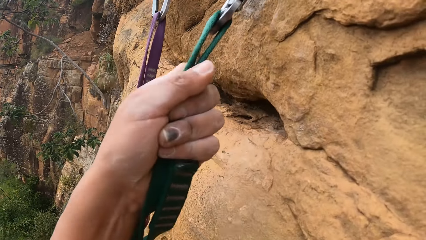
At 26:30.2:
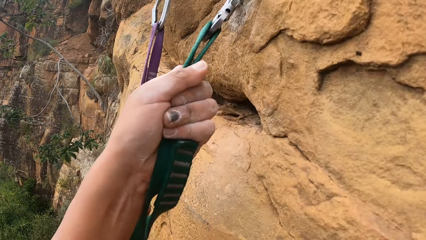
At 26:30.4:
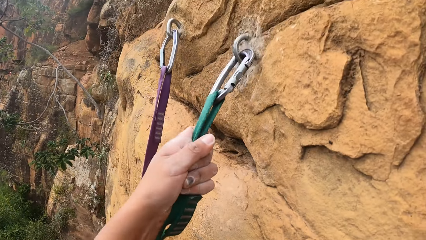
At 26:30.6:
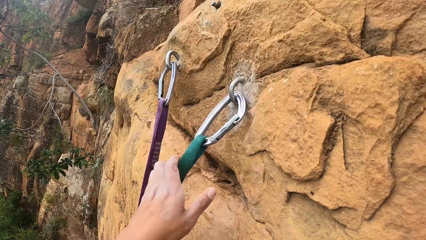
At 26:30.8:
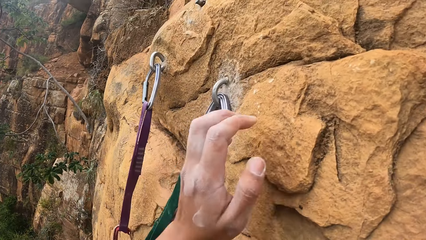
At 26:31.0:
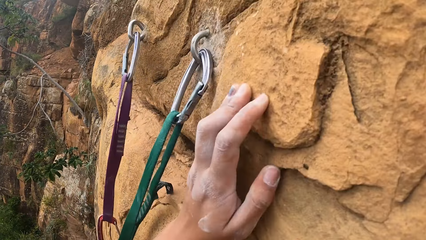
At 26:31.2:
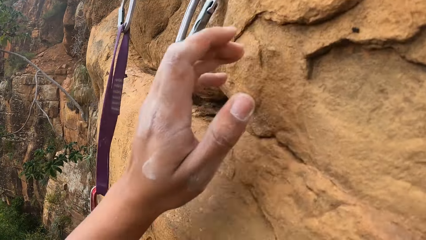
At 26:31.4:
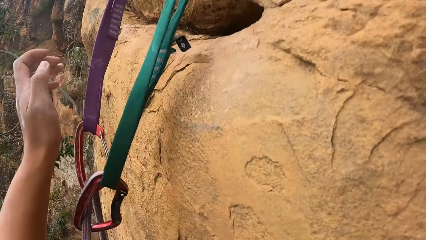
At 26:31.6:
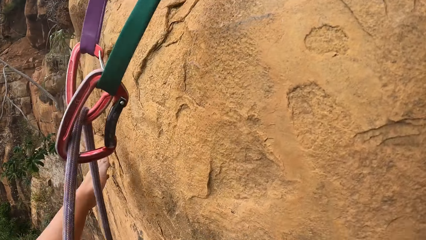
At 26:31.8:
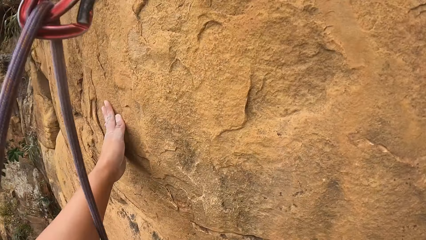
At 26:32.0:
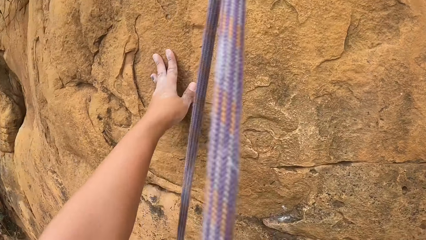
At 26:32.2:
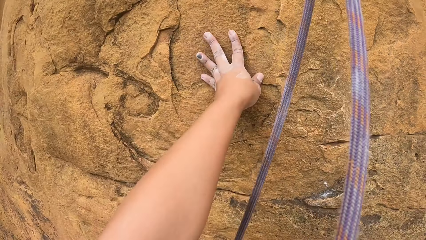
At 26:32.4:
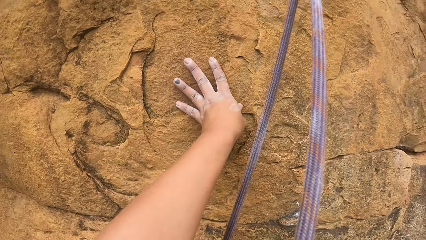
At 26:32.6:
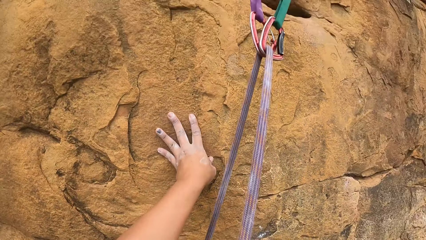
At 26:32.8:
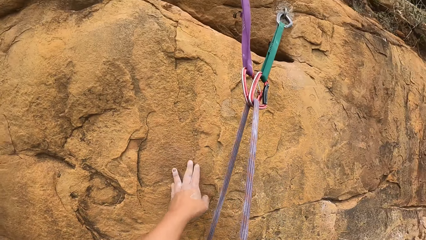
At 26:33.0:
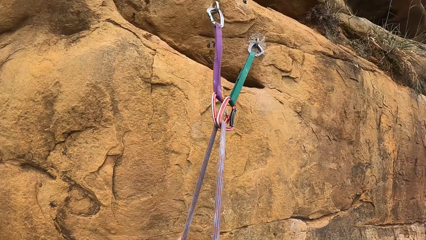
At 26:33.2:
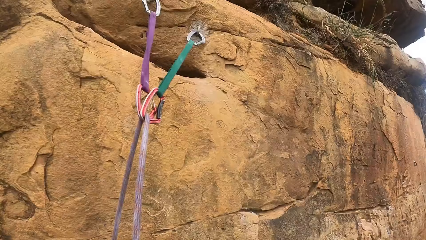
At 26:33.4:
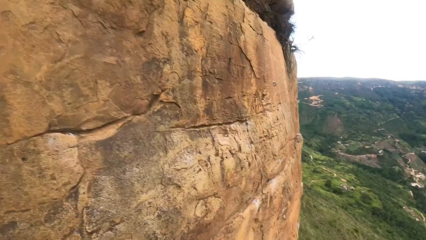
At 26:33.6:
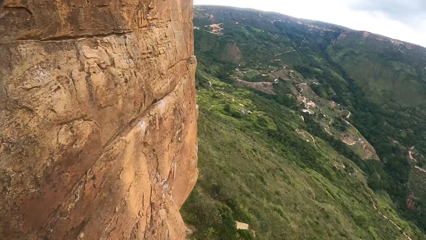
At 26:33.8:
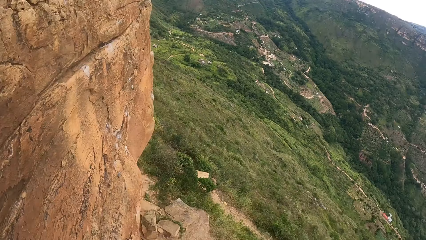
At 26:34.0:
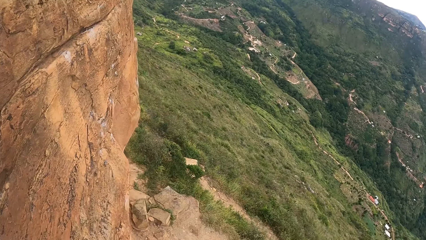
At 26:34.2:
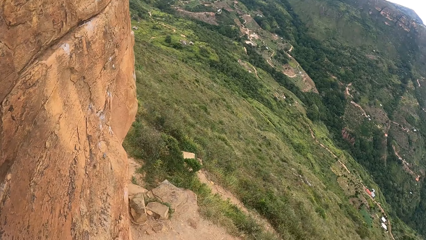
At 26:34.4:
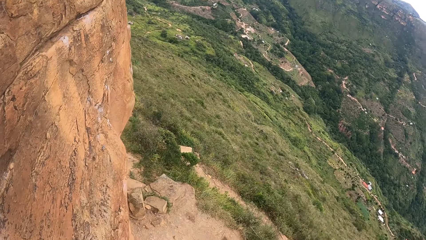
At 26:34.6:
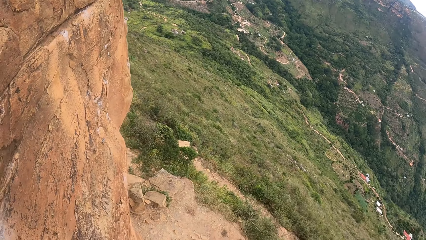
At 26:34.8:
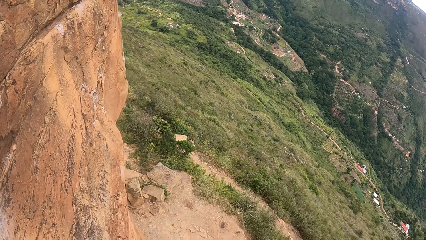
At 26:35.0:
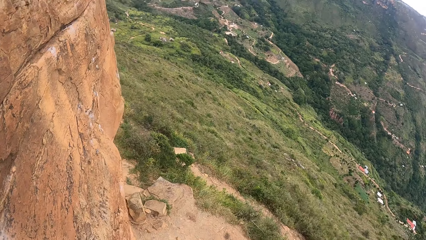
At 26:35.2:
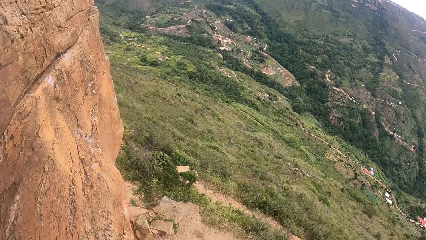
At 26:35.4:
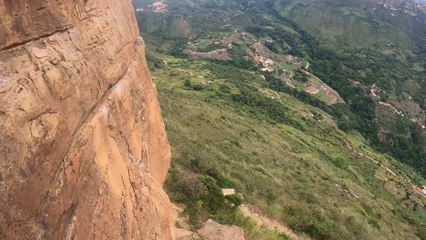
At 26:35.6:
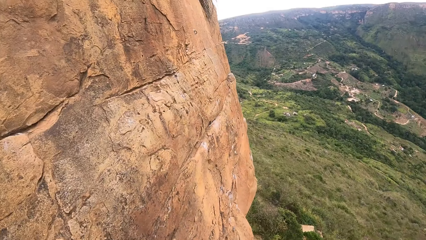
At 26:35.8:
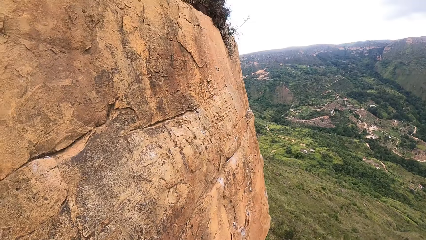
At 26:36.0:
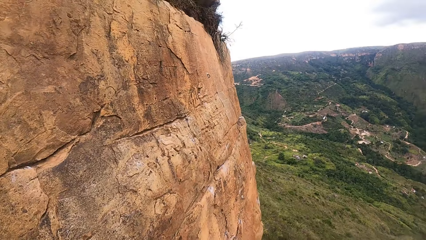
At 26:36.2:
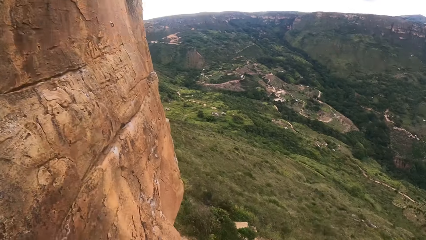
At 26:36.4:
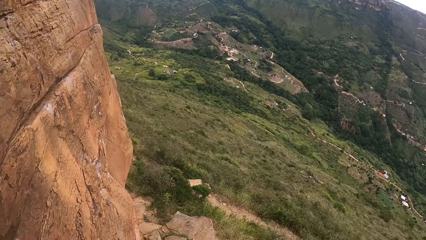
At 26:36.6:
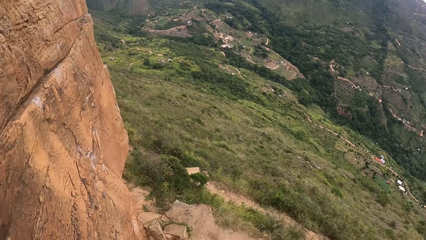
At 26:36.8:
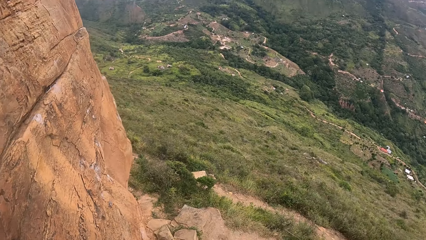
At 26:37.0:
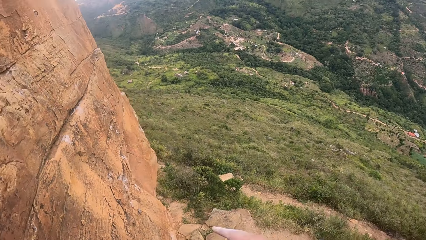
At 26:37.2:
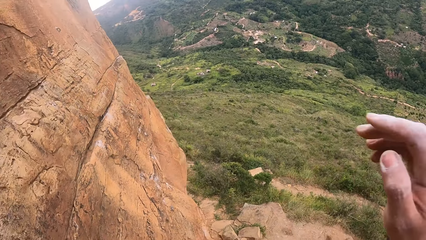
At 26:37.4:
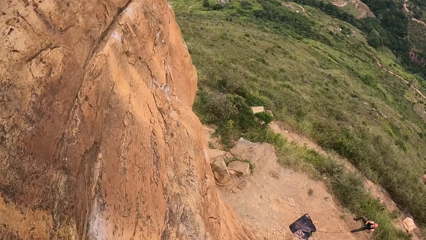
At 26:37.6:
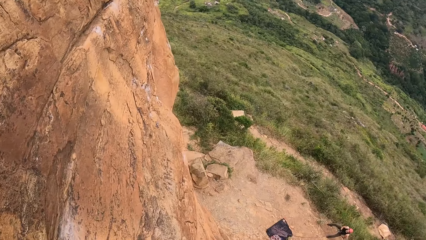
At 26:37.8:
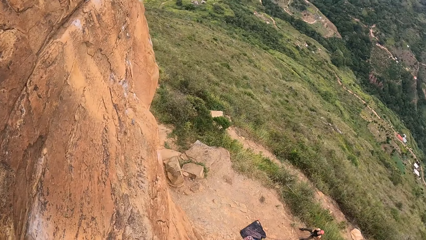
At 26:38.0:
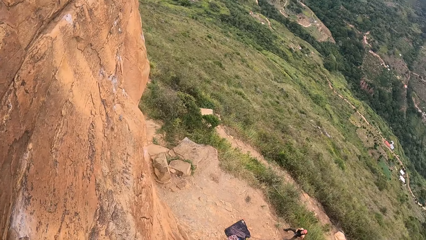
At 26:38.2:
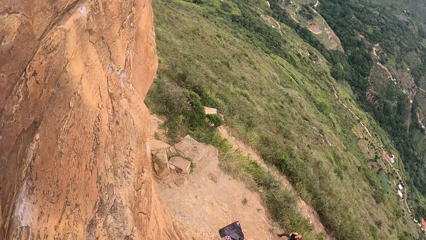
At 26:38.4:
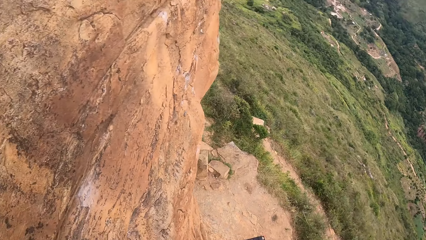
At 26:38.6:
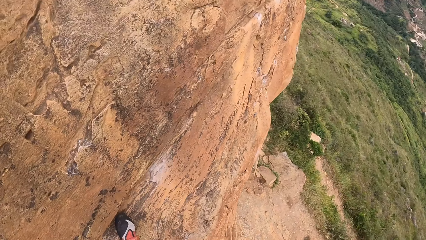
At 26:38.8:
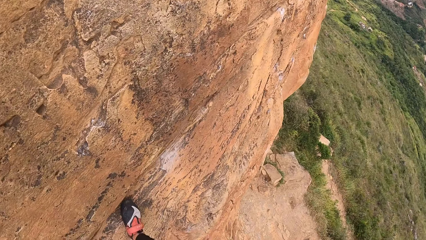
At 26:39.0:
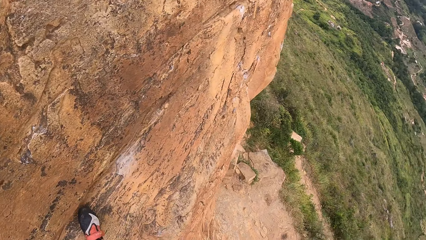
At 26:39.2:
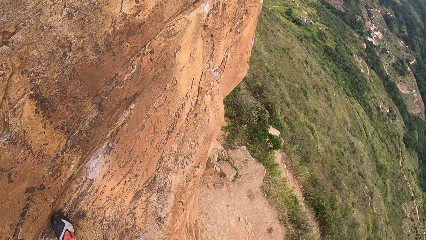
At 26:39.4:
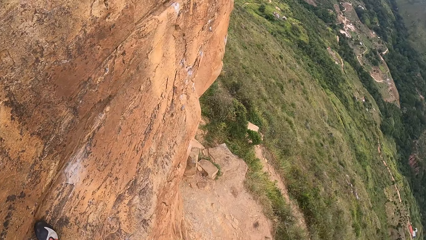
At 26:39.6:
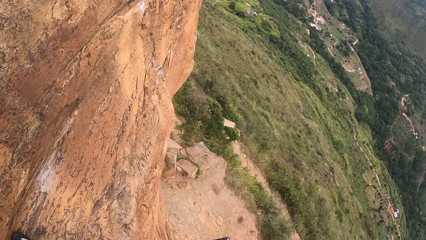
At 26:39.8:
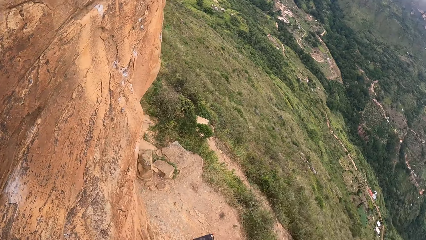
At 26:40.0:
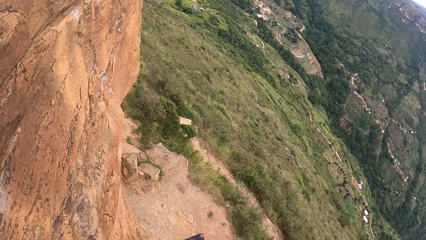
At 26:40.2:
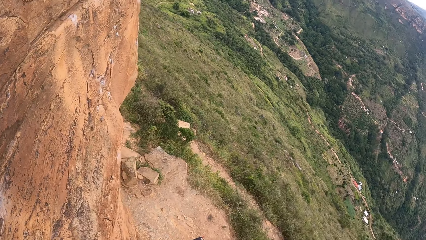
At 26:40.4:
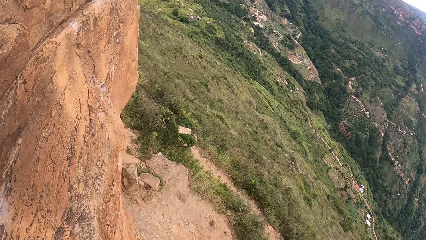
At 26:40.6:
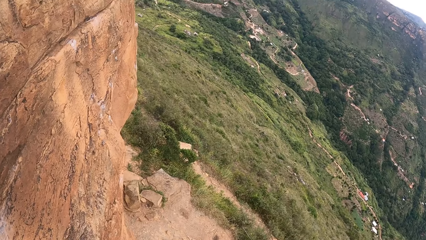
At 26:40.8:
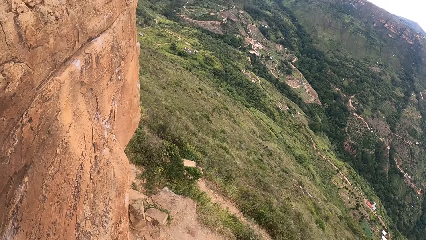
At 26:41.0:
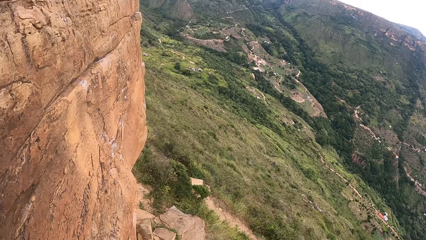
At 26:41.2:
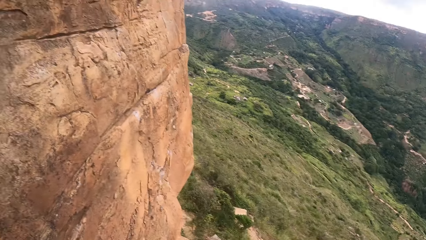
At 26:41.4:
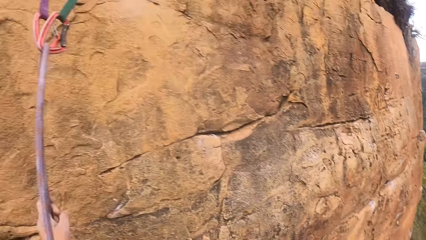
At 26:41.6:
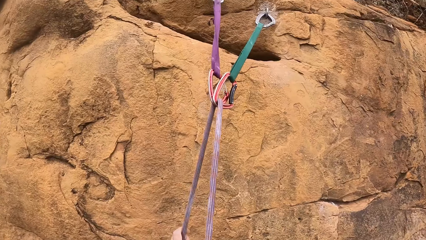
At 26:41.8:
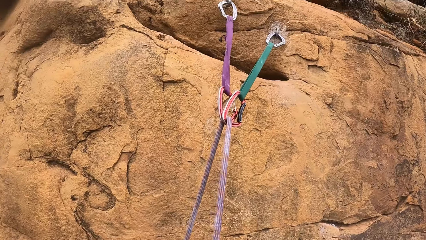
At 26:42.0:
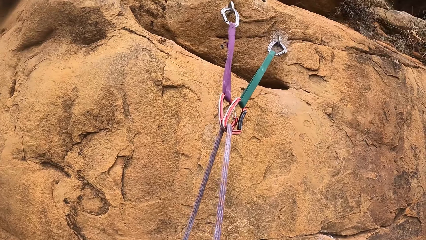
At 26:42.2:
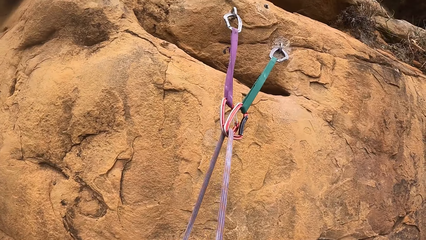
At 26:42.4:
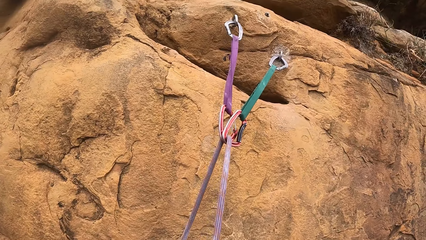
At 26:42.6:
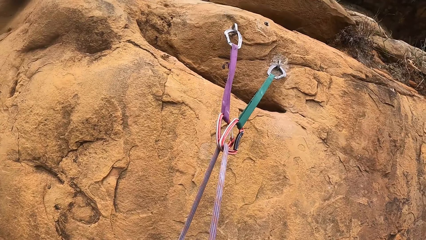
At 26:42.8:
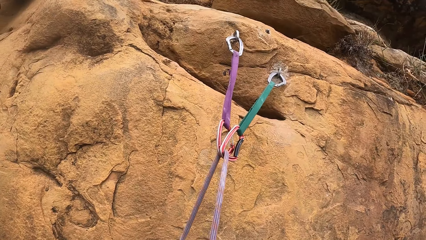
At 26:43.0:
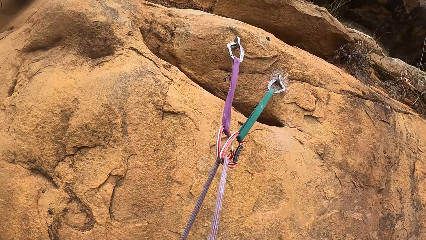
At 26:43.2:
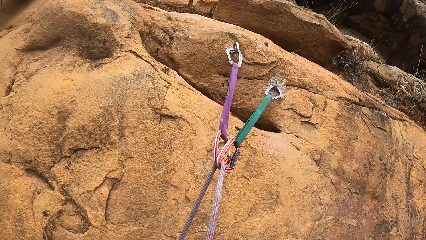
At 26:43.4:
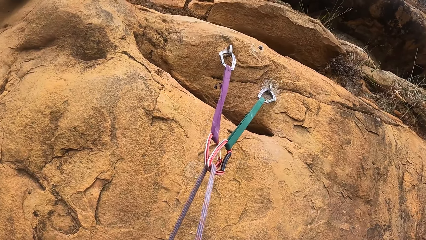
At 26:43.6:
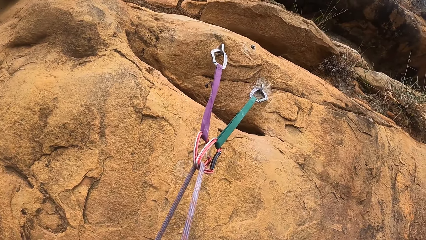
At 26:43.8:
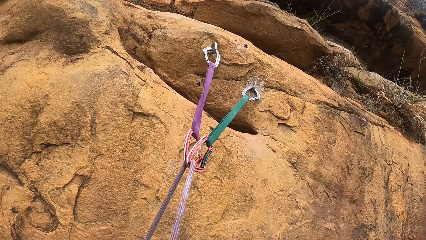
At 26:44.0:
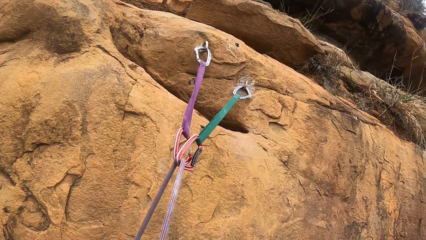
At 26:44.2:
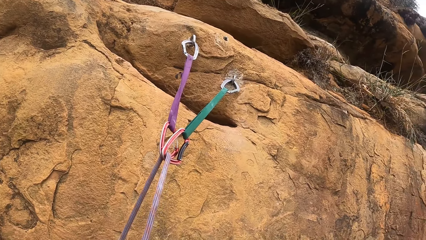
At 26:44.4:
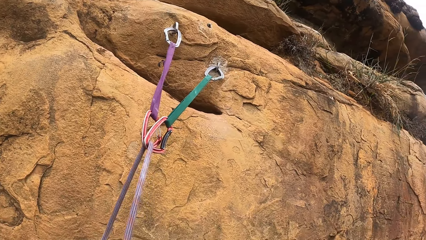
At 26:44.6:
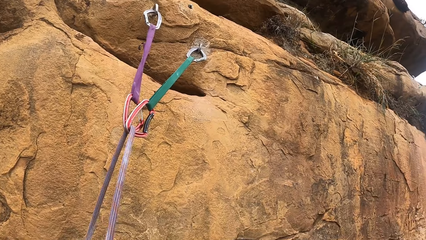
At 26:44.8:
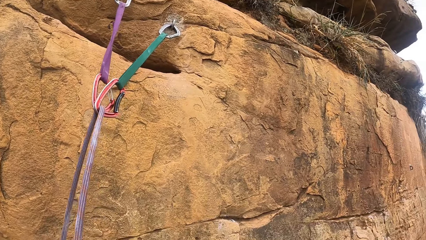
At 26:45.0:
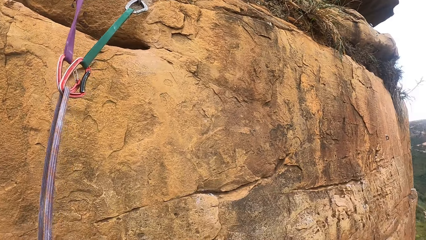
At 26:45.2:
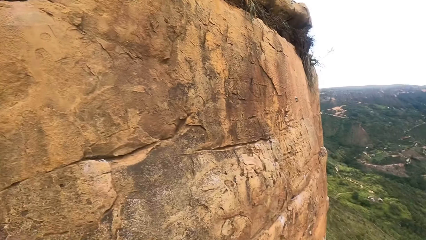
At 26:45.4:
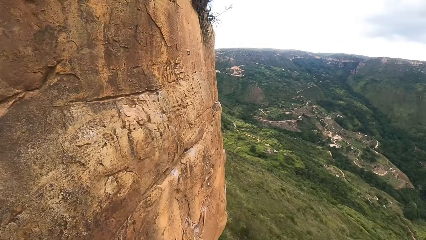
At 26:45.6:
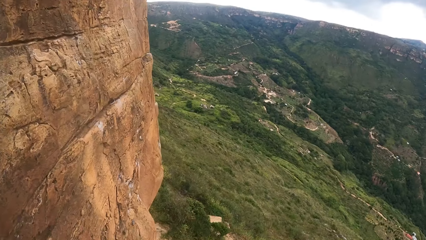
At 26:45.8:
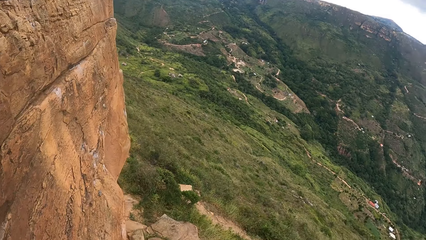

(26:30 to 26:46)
The camera wearer holds a climbing rope. They hold a rock. They touch the rock. They look around. They stretch the right hand. They look around.
